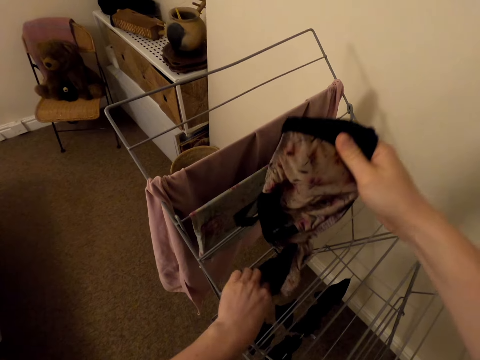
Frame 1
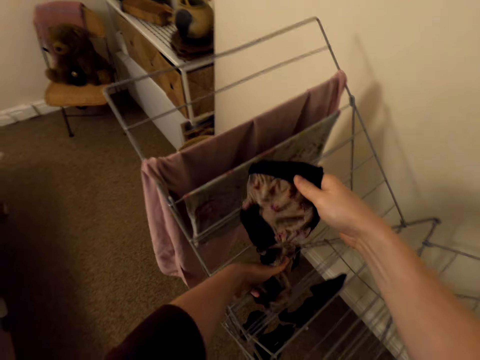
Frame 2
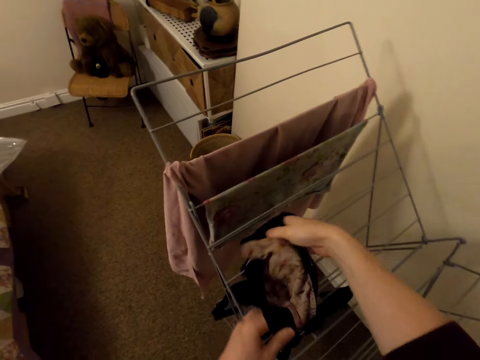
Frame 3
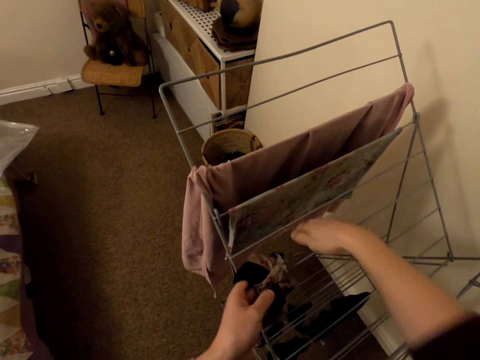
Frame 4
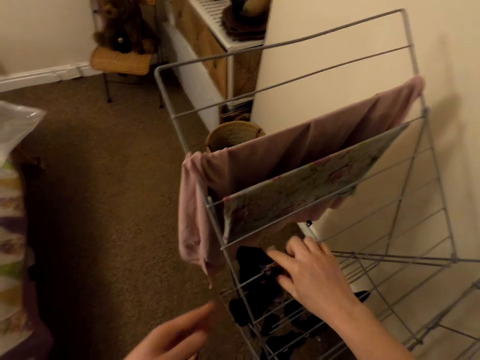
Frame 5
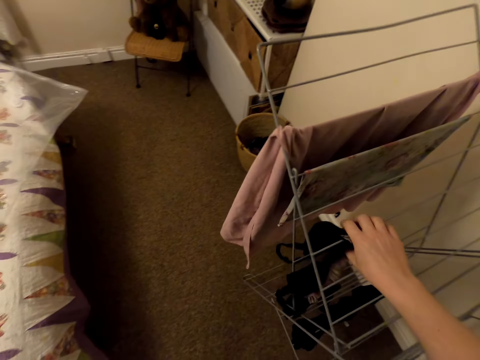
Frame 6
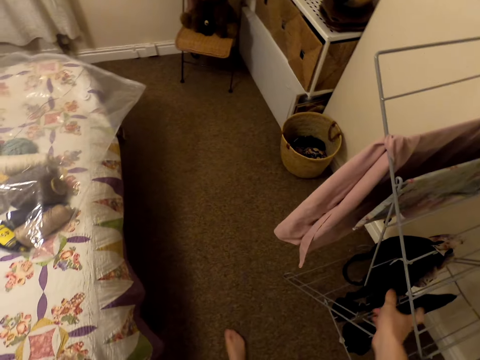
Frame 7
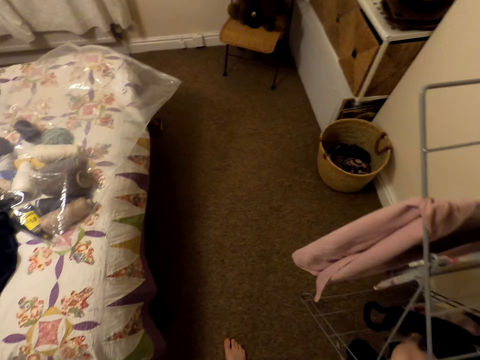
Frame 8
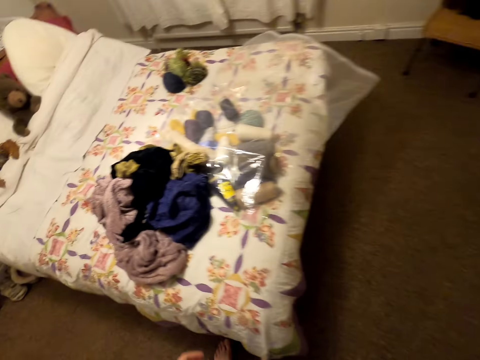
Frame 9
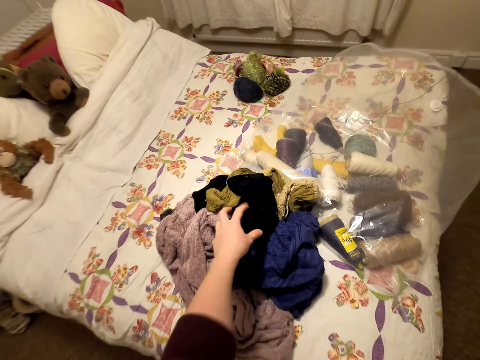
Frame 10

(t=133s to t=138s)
The camera wearer collects a shirt on the bed.

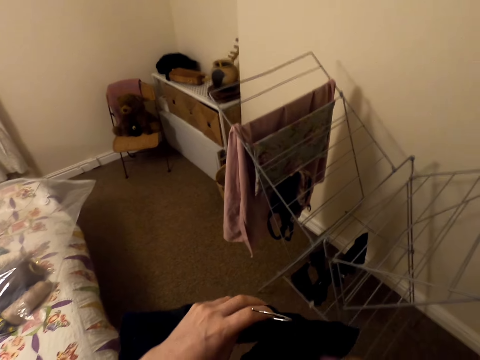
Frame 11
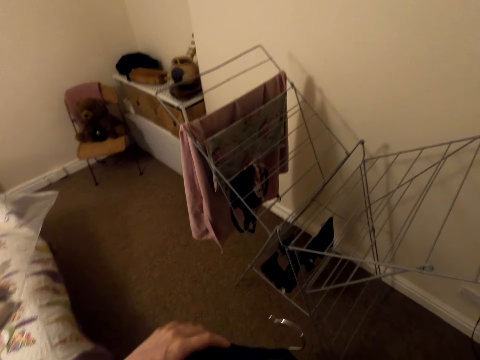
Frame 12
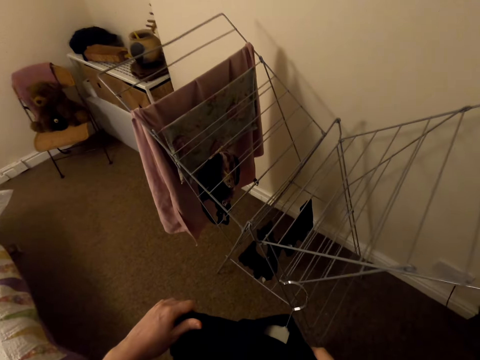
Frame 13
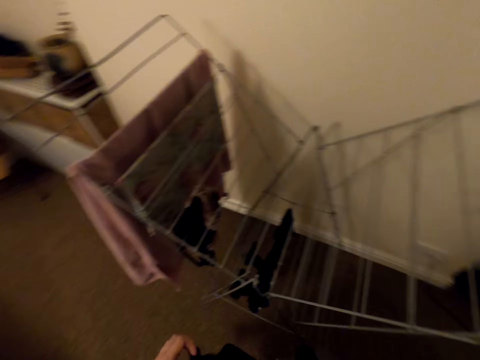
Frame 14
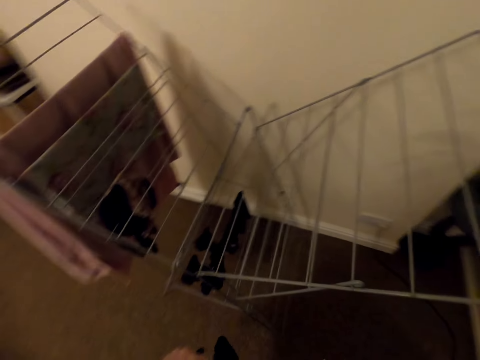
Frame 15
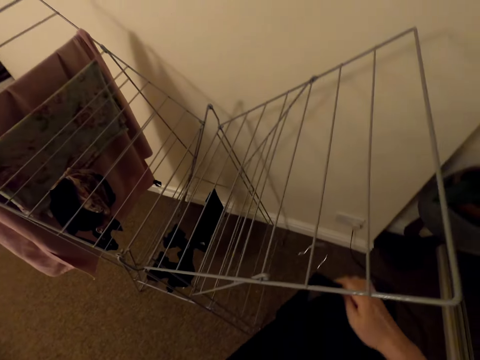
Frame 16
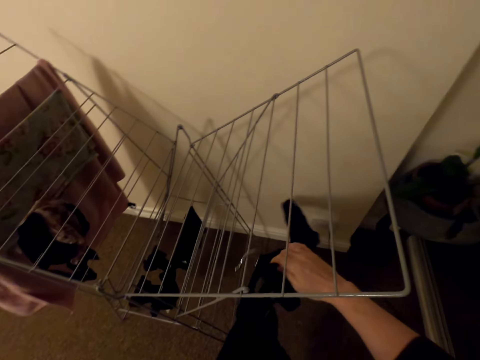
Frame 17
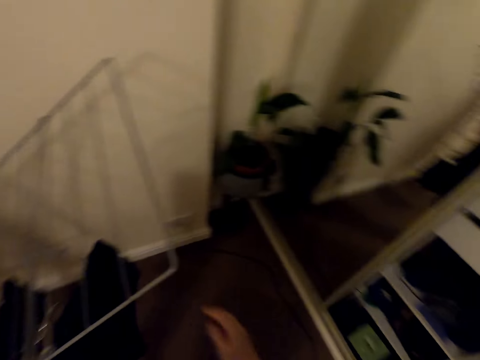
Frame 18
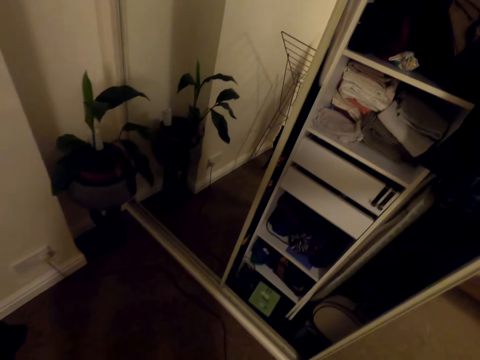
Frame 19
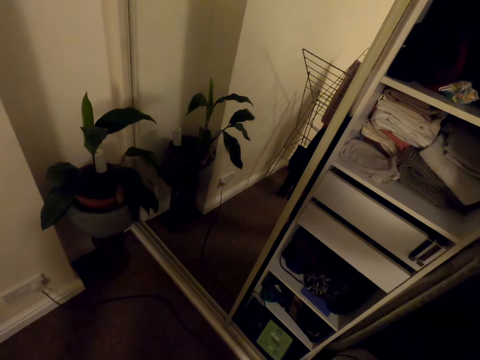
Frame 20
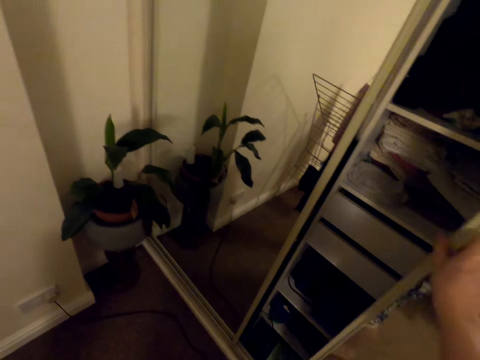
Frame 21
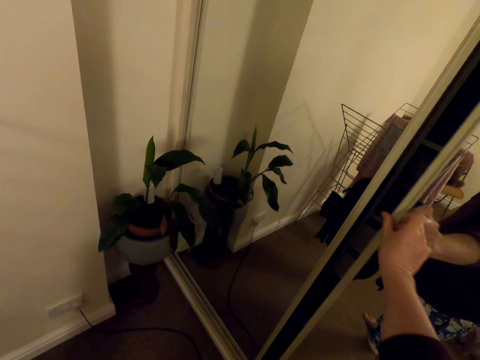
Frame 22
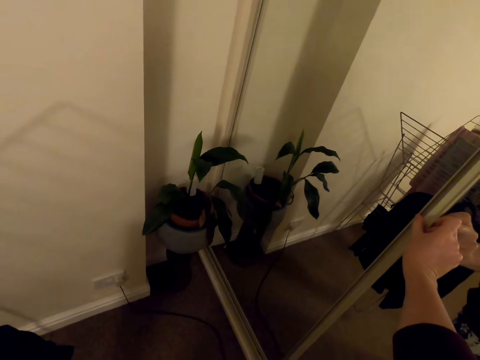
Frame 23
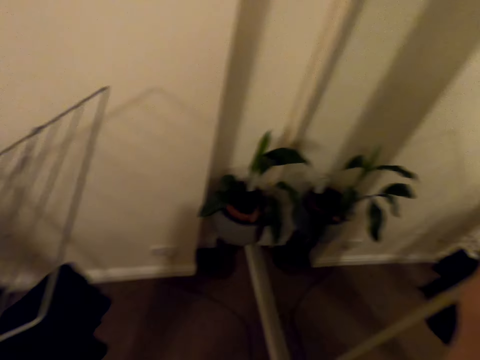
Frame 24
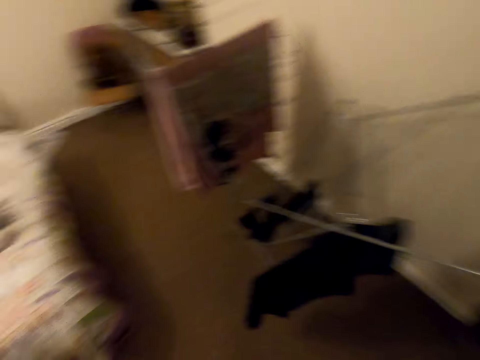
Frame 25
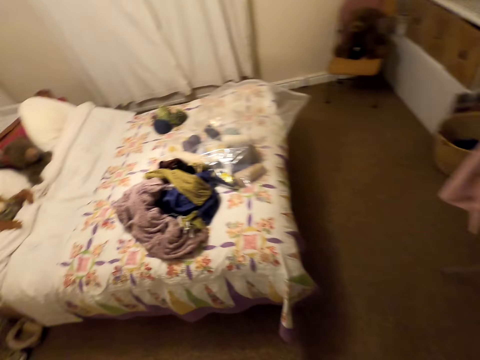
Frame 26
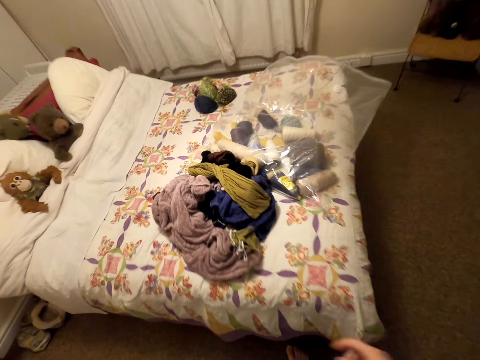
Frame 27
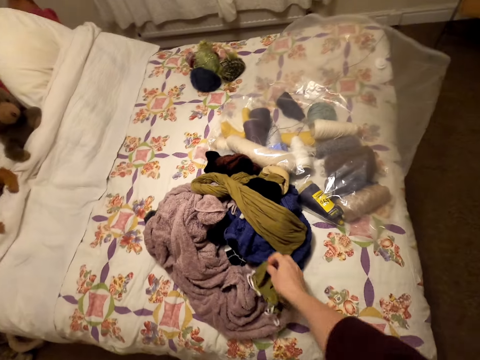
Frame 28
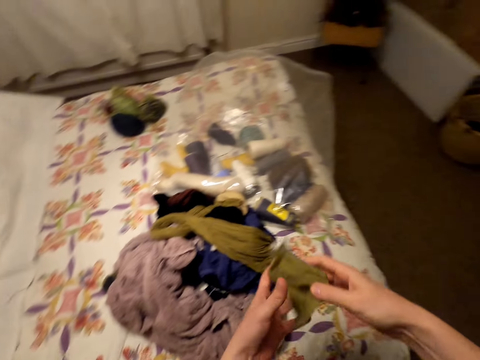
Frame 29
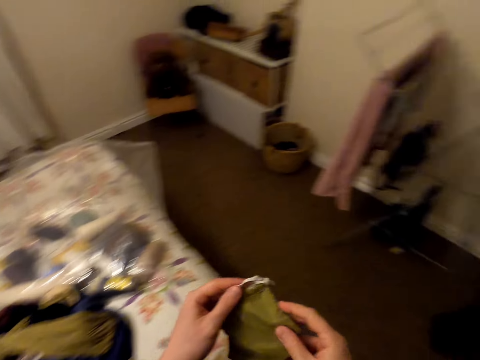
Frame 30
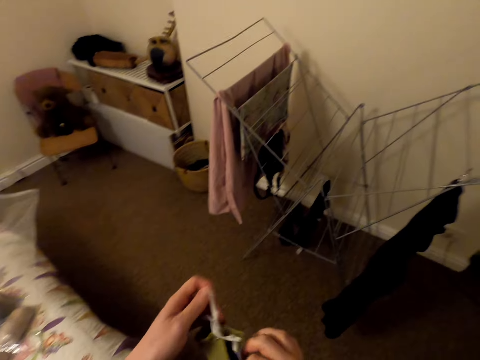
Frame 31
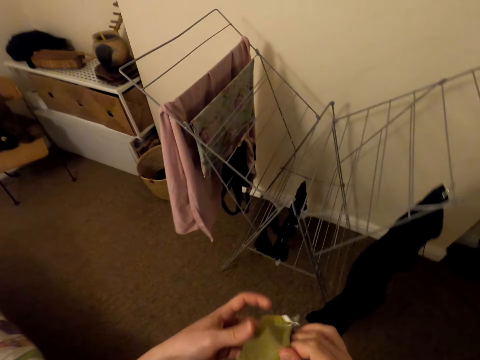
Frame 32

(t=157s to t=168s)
The camera wearer hangs the shirt on the rack. They turn around, close the wardrobe and move around the room. They pick up a mask on the bed.

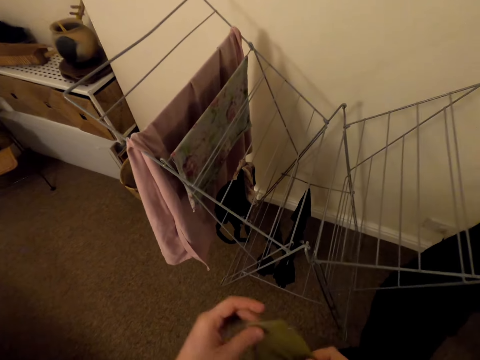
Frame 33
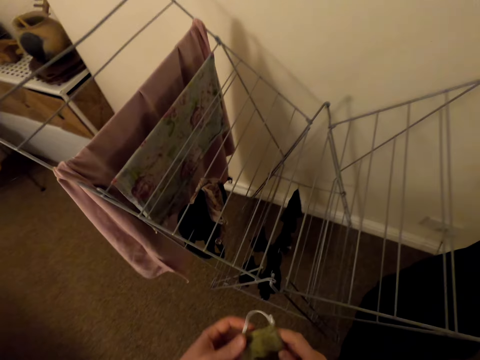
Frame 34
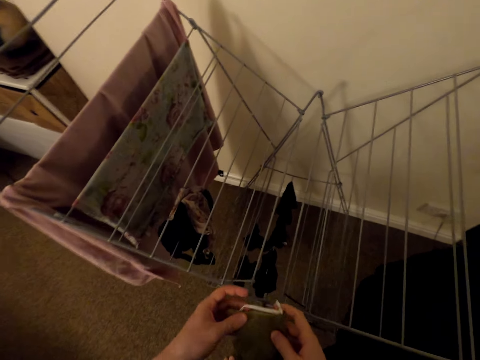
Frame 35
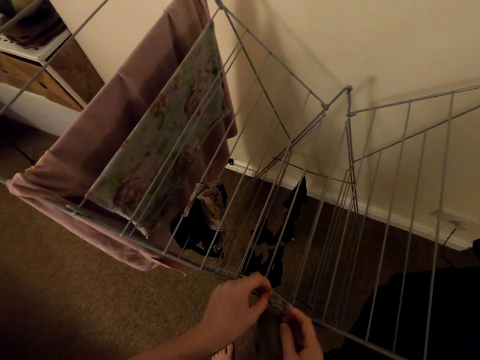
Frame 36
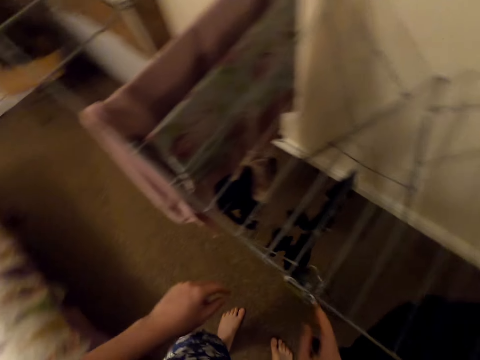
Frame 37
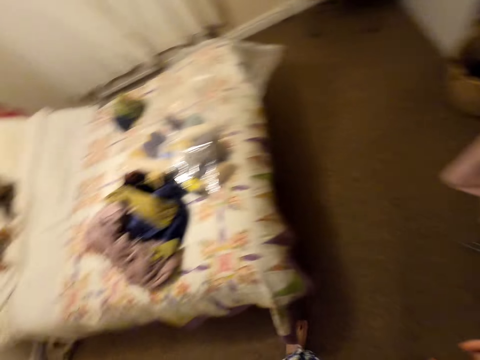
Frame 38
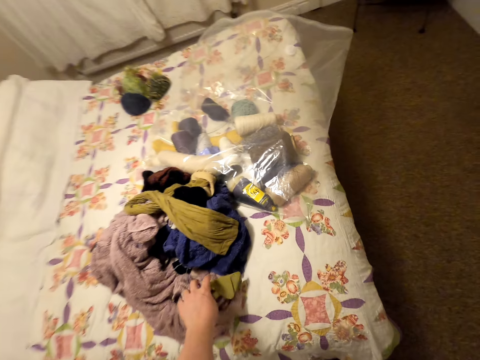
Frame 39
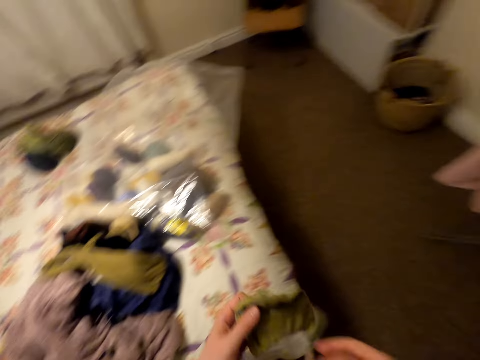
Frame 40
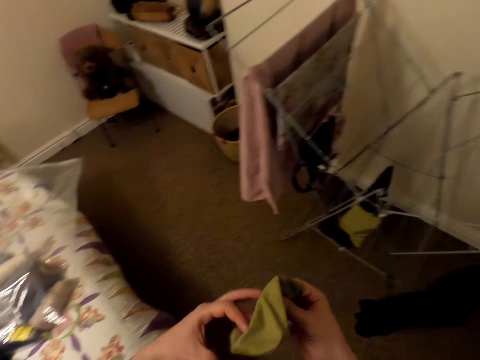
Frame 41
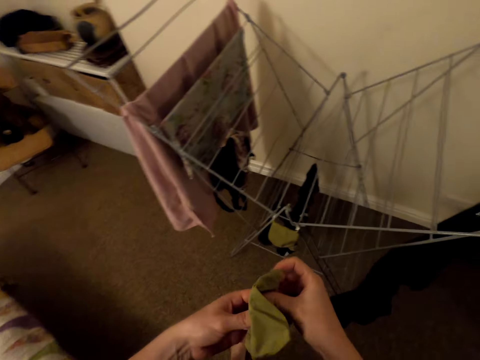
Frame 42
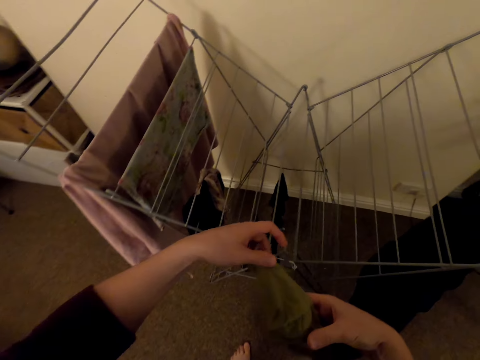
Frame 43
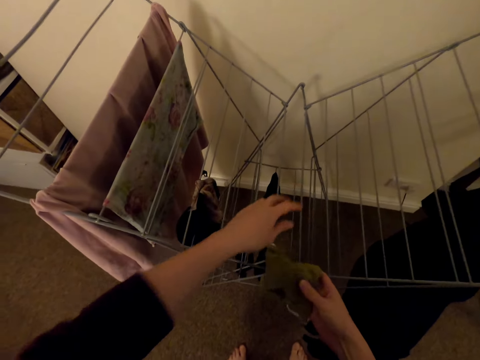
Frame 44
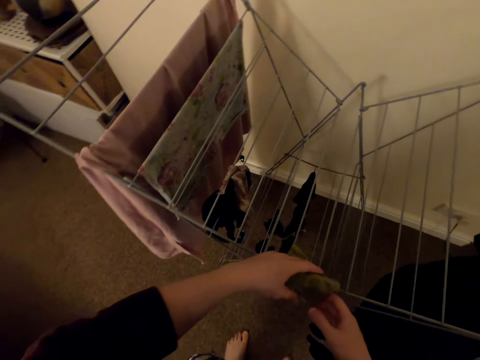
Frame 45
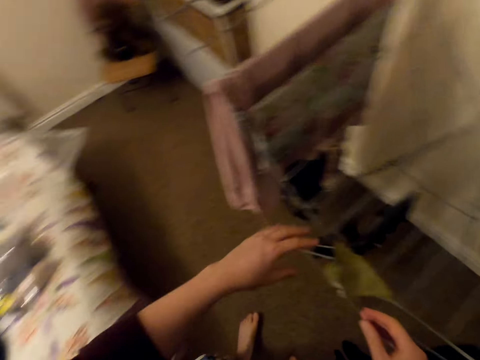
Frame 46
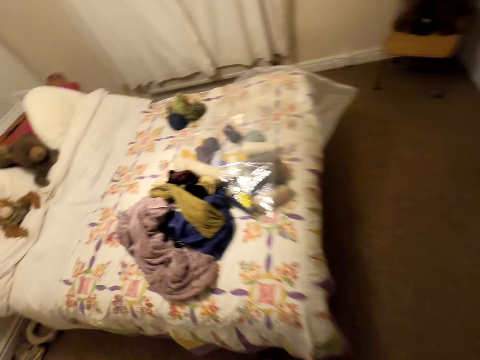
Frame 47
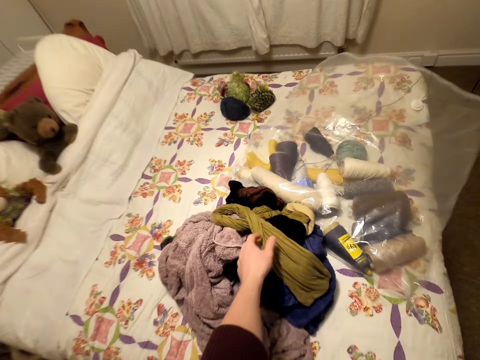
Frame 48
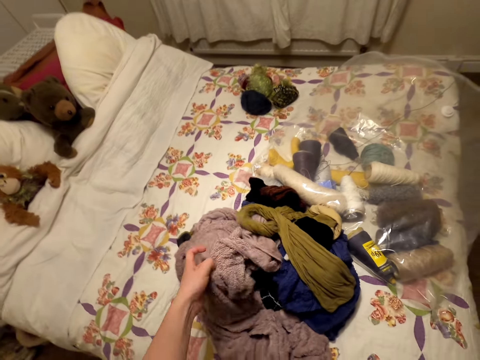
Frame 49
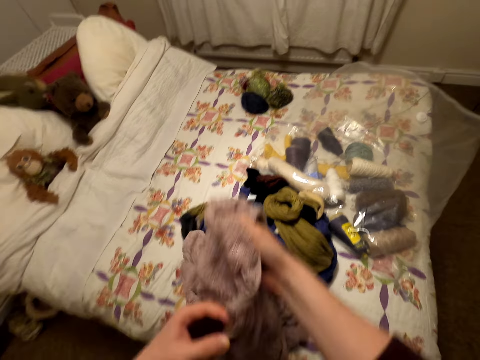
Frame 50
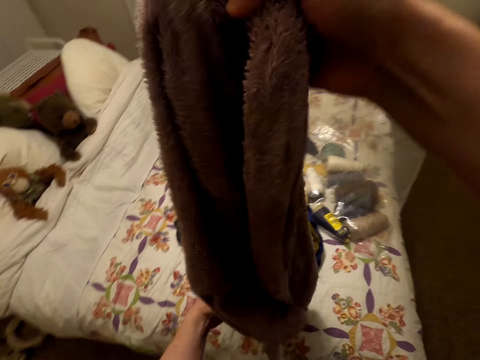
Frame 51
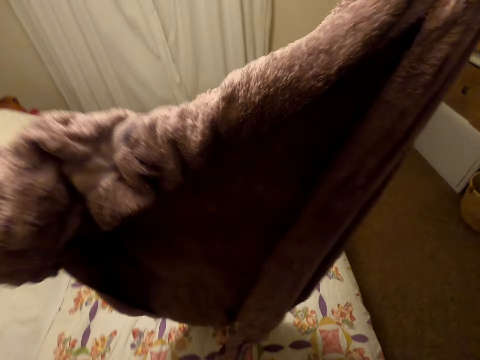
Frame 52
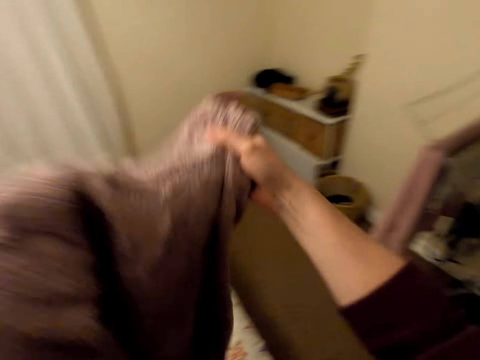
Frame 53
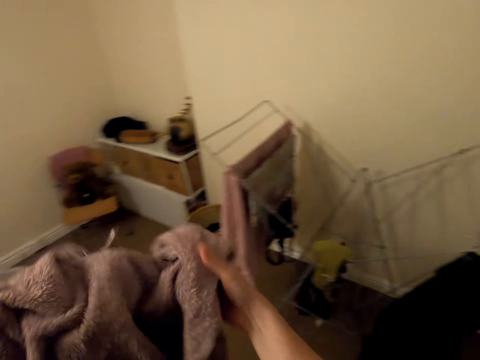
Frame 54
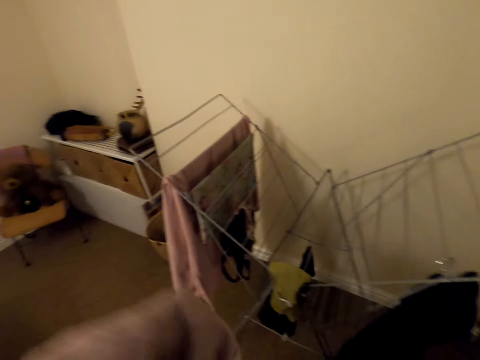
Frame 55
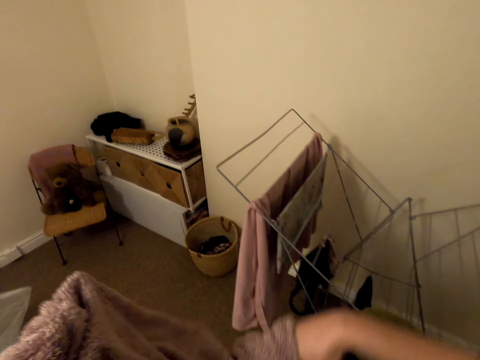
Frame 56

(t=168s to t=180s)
The camera wearer hangs the mask on the rack. They collect a mask on the bed. They unfold the mask. They hang the mask on the hanger. They pick up a towel on the bed. They untangle the towel.
